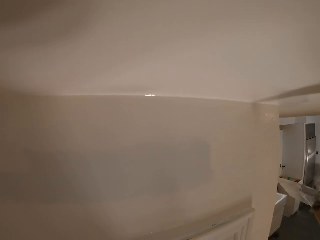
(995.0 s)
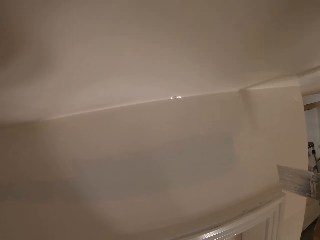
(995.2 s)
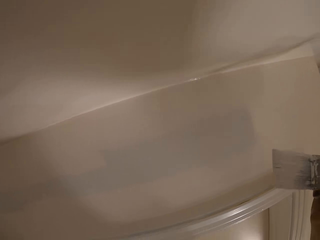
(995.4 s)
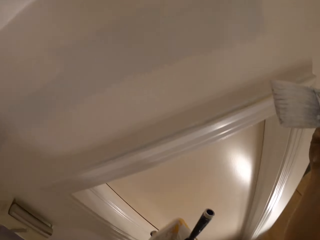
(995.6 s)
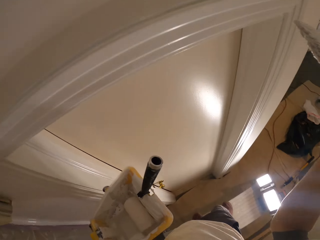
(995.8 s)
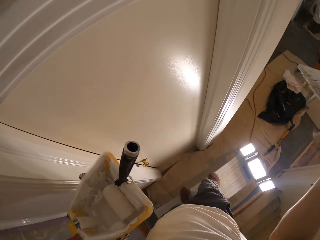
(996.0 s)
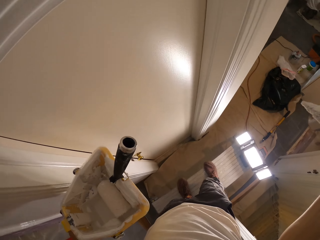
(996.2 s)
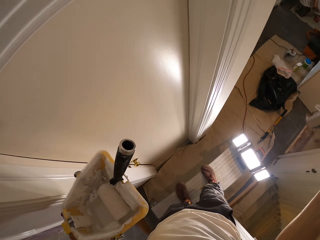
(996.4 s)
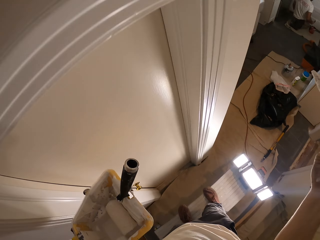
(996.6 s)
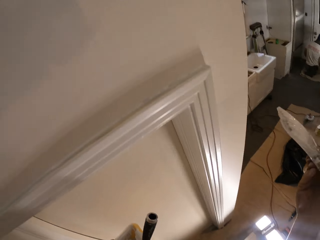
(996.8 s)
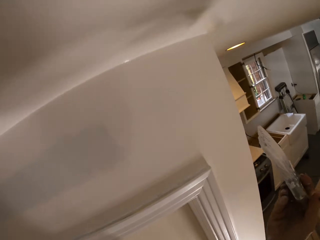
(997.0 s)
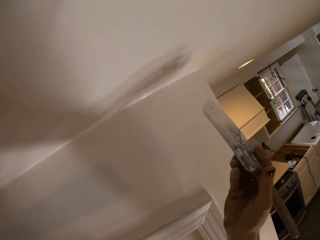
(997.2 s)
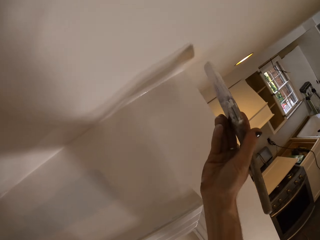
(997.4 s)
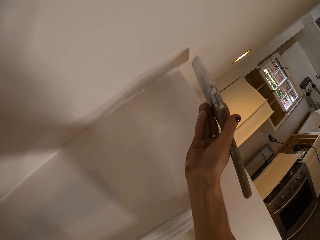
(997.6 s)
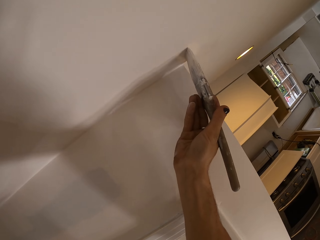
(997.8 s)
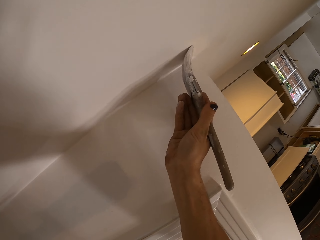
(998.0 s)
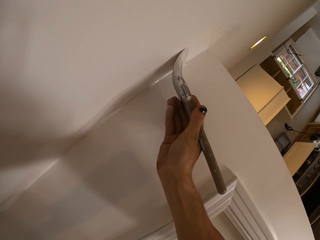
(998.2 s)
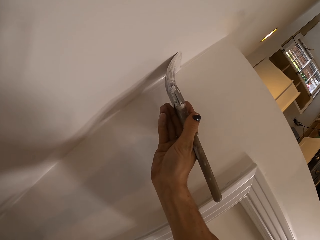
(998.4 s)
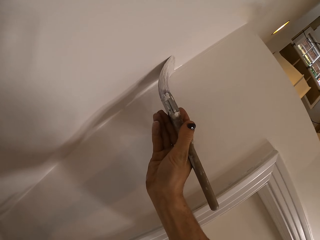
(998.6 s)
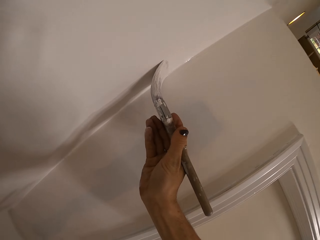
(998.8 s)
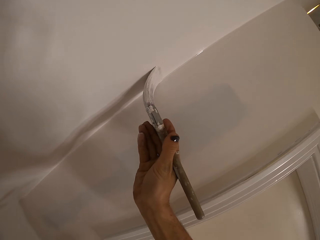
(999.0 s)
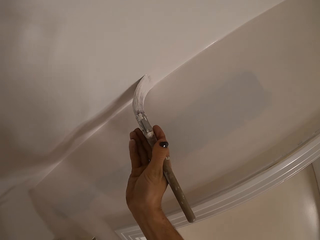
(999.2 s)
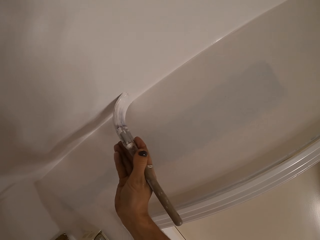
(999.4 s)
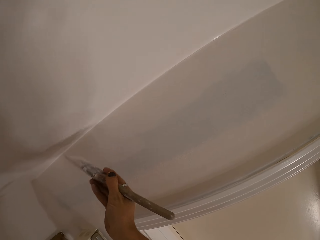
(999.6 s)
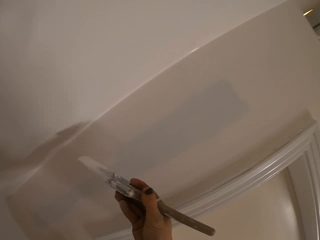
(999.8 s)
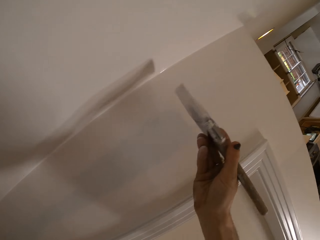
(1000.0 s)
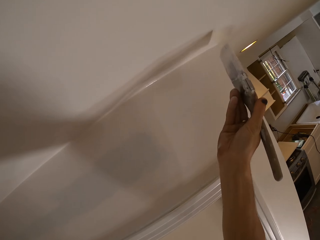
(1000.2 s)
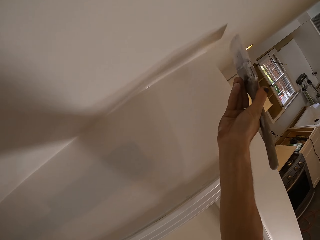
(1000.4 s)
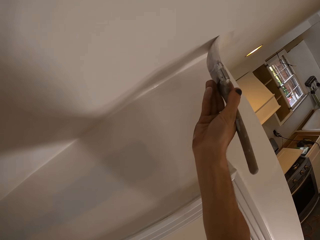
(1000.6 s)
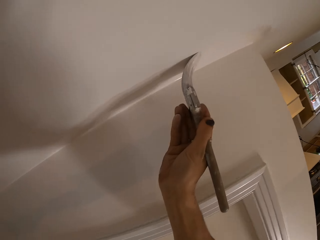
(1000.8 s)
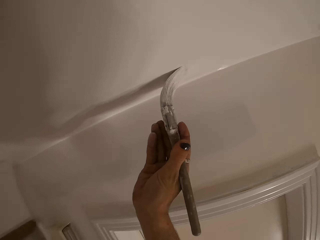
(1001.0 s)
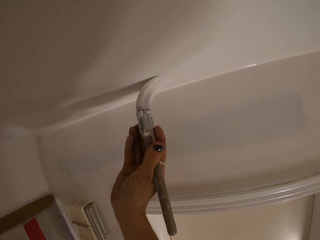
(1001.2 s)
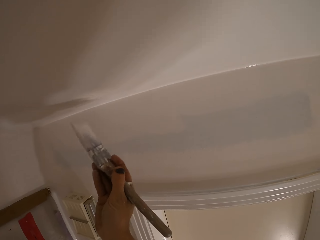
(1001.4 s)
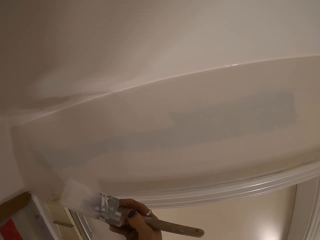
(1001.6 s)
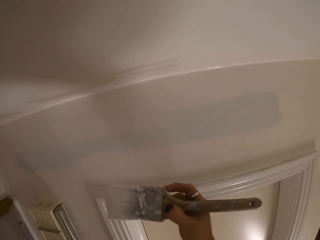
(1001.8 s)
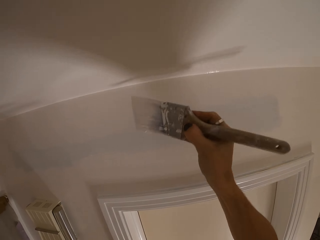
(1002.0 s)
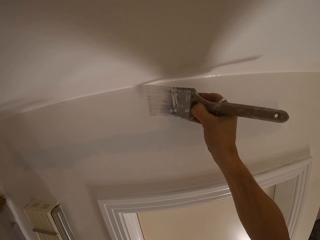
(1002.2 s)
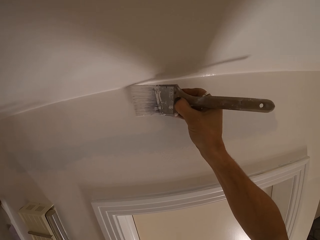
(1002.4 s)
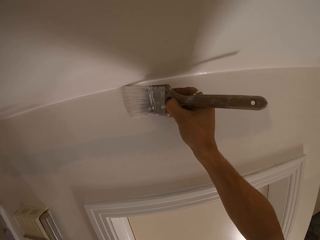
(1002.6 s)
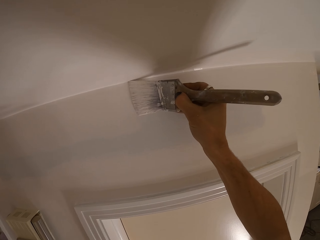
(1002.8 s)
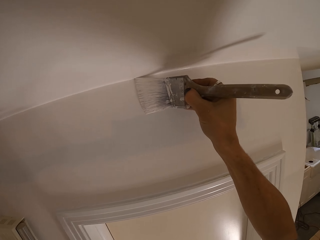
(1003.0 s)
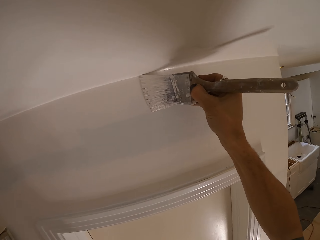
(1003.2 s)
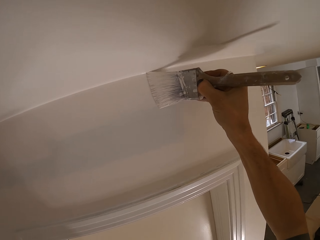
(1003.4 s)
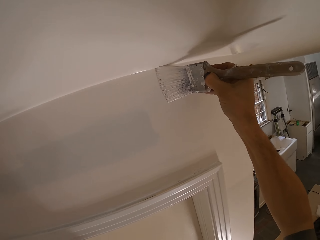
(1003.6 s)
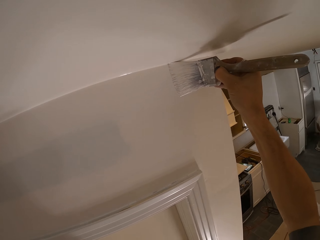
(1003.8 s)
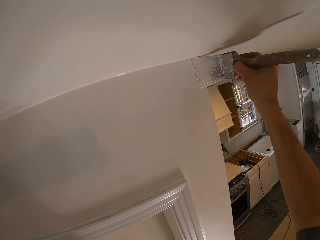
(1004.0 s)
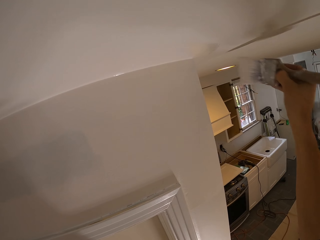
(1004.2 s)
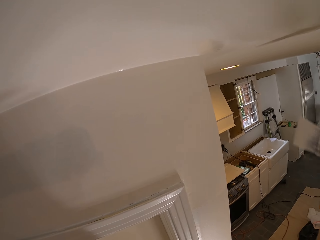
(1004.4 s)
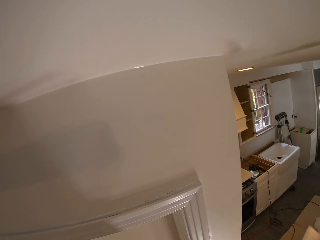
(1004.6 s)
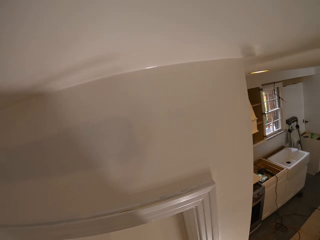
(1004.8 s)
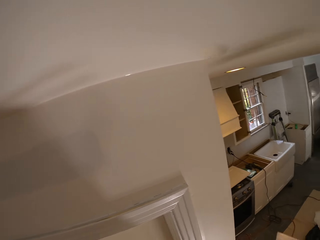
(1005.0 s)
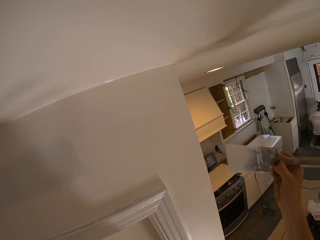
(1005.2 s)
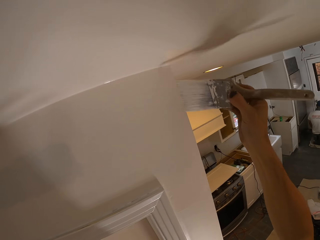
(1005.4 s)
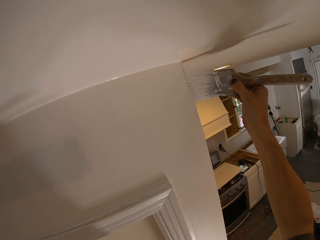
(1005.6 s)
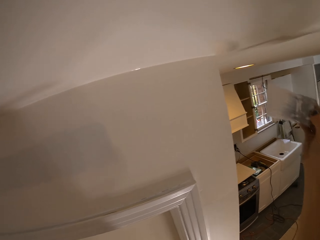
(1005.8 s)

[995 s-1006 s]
The camera wearer paints.

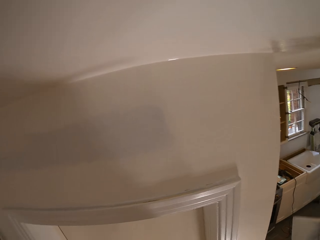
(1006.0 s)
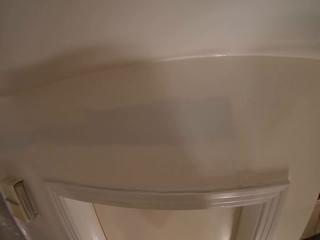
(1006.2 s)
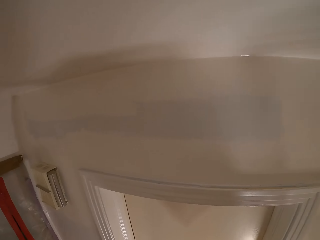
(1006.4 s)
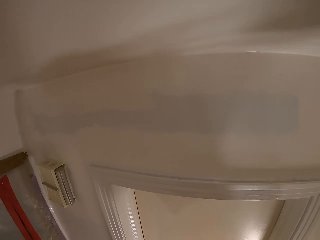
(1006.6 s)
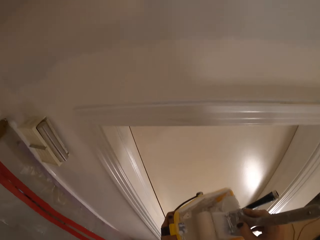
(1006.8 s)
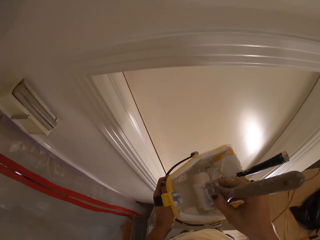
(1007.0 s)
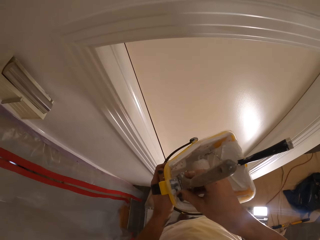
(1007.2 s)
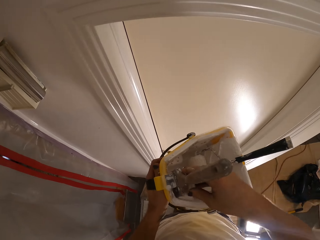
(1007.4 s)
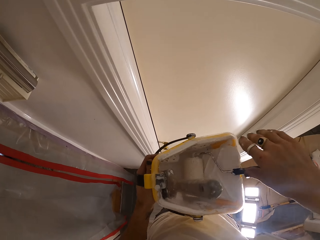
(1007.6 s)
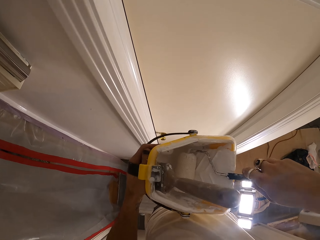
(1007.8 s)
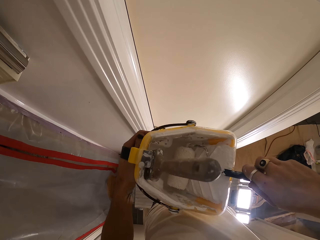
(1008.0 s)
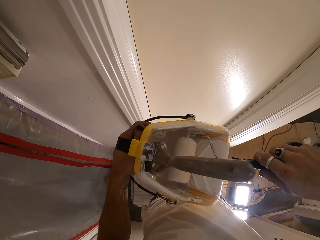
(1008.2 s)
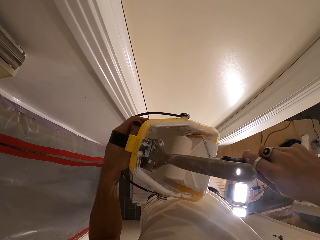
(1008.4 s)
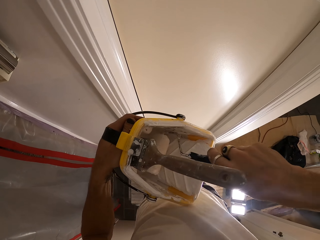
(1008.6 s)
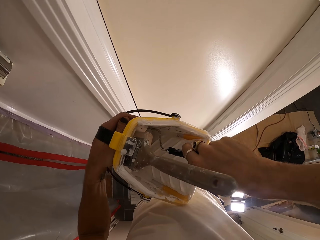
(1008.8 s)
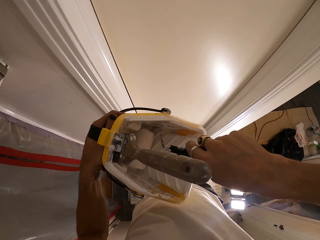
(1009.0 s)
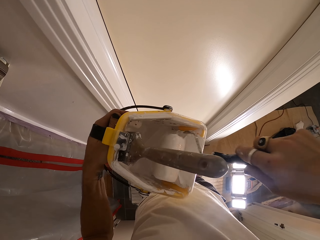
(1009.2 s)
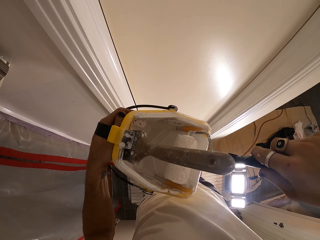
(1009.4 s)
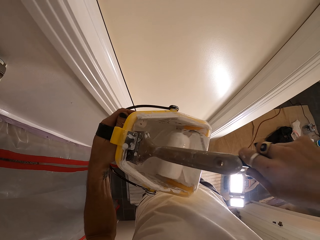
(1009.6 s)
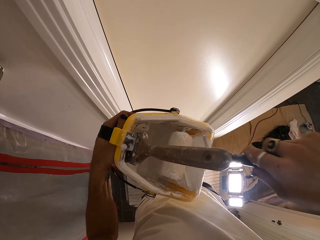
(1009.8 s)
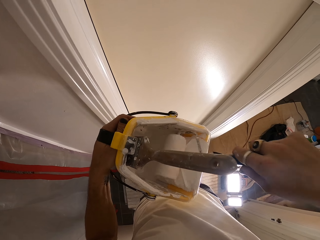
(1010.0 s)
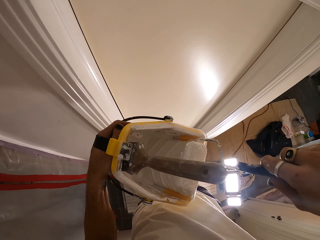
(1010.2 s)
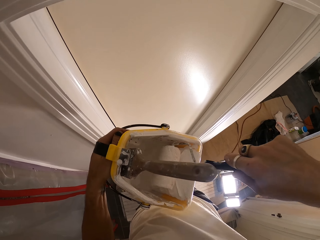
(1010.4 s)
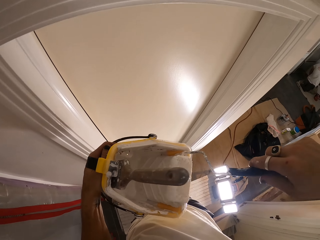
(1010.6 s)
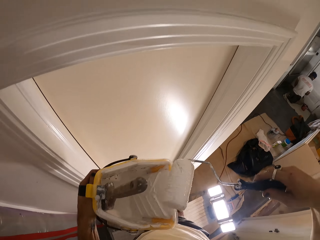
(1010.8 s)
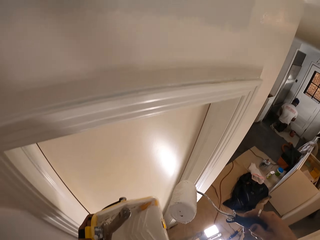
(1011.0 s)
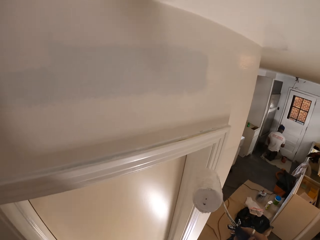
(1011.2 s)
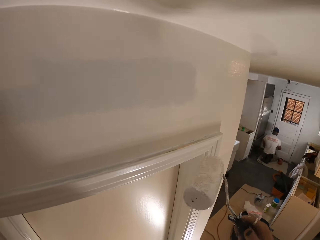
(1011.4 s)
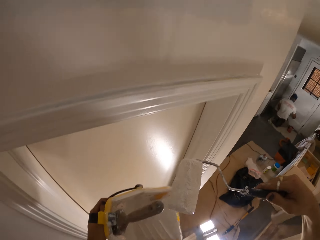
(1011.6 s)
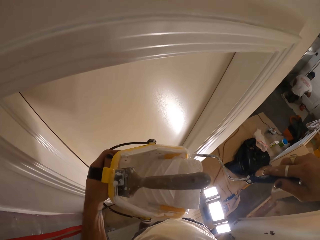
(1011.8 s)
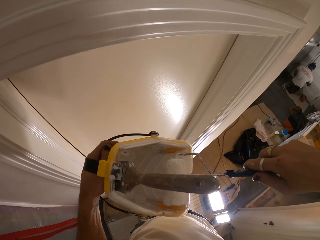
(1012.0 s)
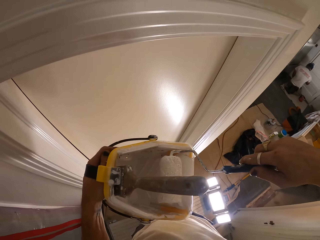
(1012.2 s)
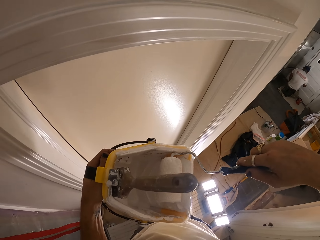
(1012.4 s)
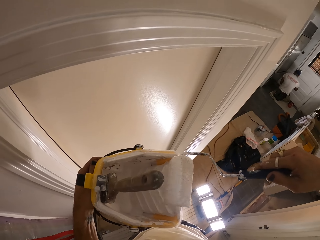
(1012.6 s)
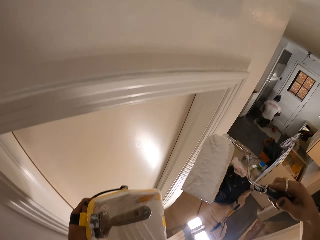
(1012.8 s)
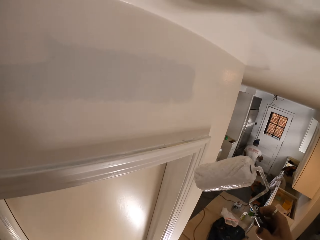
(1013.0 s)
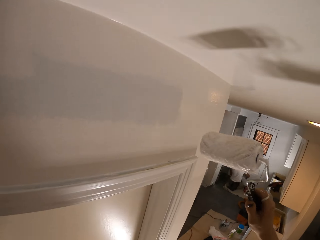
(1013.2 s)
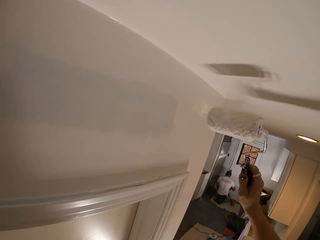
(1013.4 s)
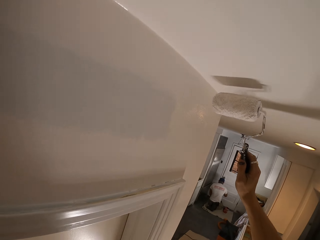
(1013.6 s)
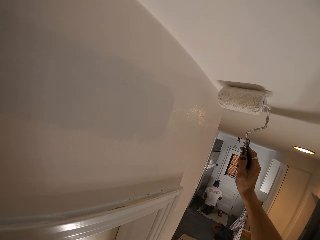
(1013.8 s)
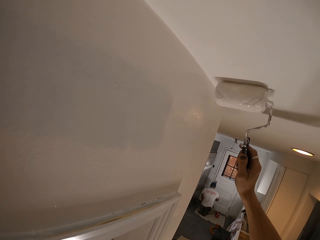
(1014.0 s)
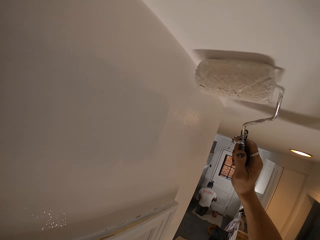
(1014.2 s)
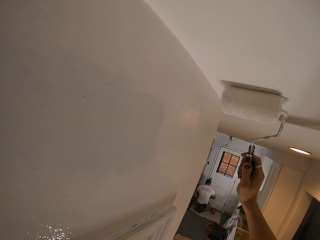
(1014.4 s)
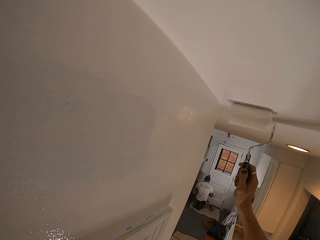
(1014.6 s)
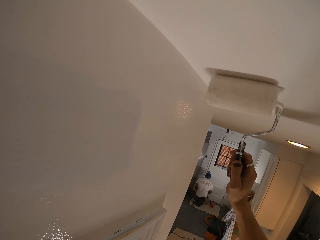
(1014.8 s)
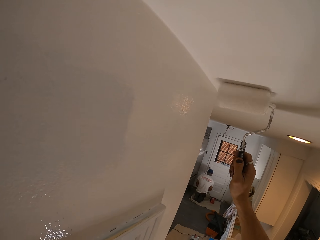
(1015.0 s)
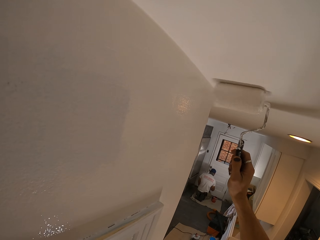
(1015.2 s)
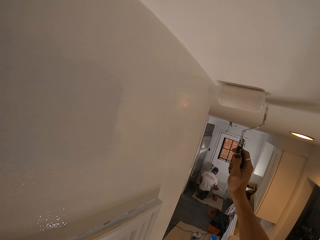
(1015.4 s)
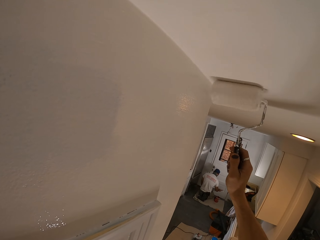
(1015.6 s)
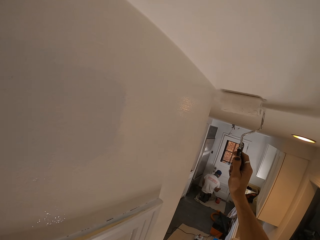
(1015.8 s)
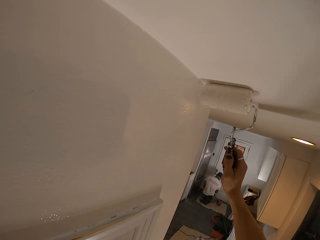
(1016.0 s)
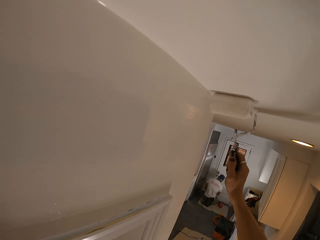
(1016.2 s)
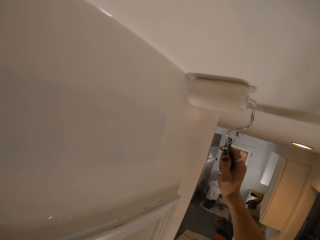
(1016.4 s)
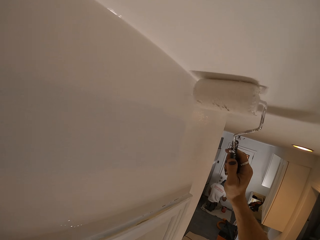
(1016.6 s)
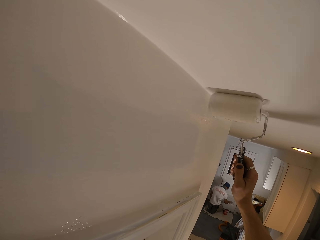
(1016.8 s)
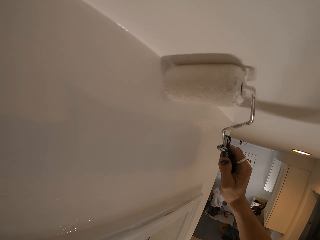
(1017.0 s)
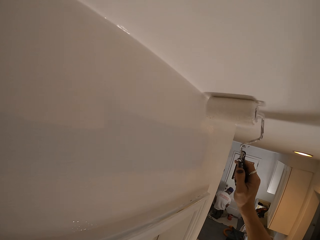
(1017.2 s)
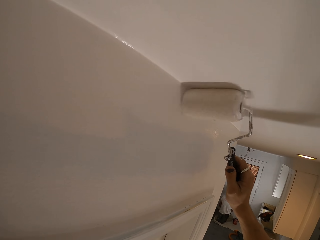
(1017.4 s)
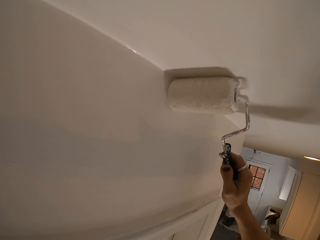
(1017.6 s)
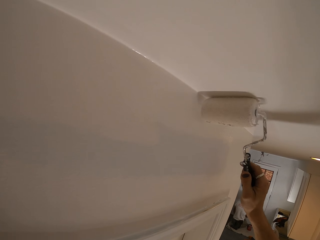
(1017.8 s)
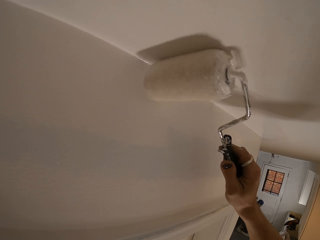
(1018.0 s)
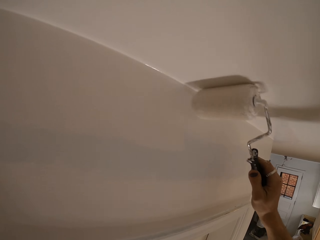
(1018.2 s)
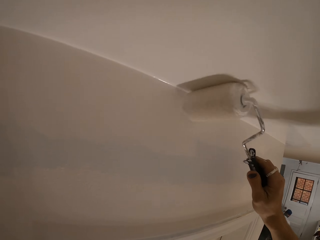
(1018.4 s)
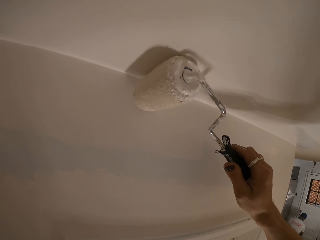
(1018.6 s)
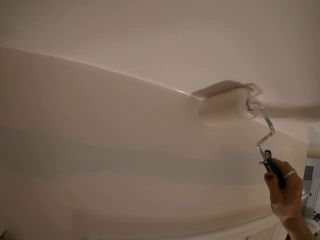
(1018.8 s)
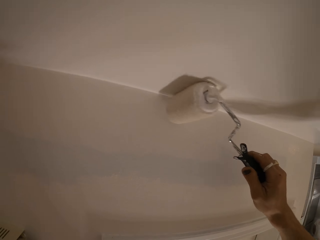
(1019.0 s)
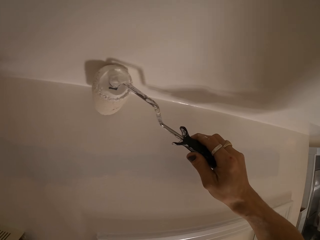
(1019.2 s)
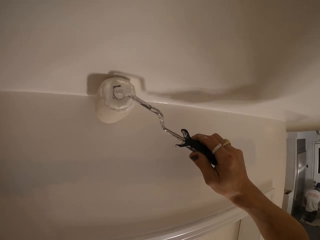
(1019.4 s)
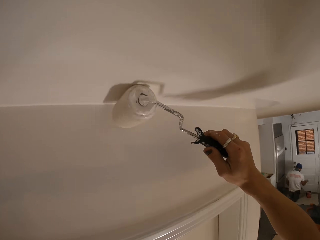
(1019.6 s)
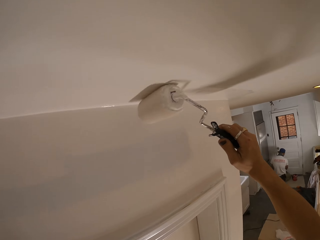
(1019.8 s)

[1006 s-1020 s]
The camera wearer picks up a roll paint brush. They paint the wall.
